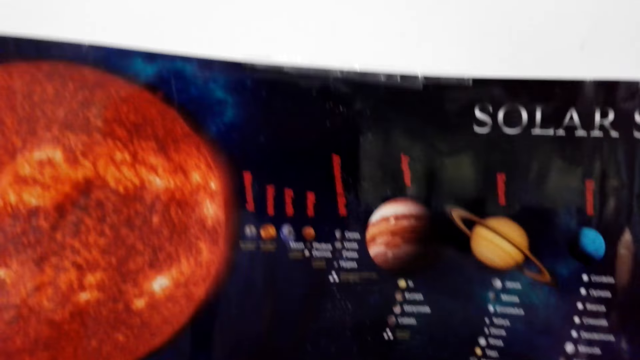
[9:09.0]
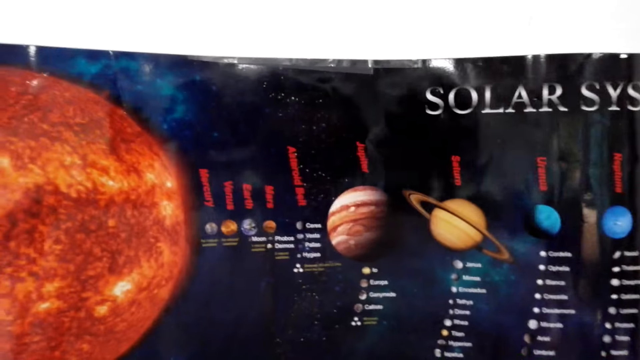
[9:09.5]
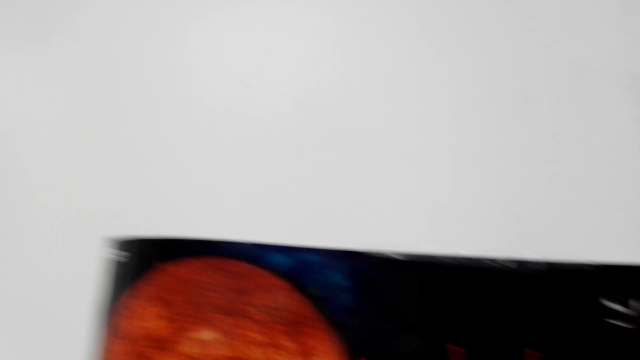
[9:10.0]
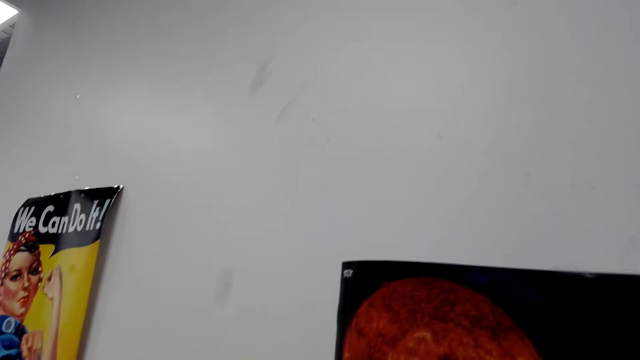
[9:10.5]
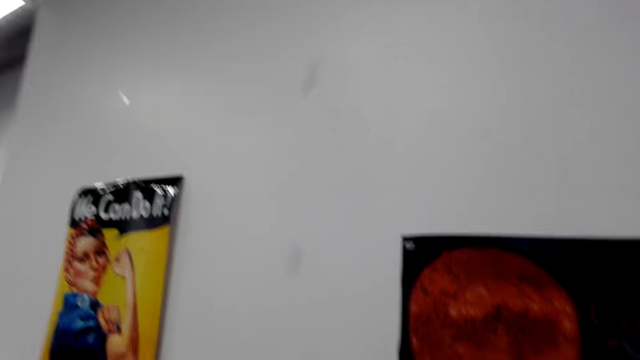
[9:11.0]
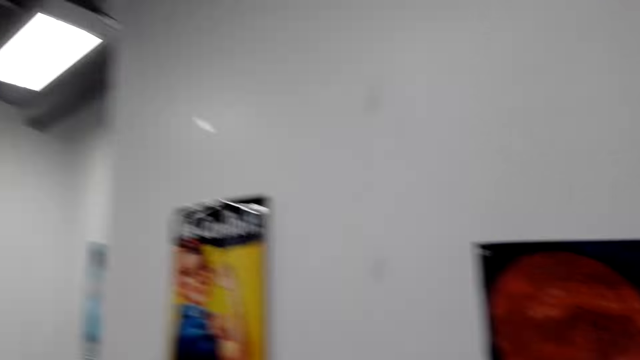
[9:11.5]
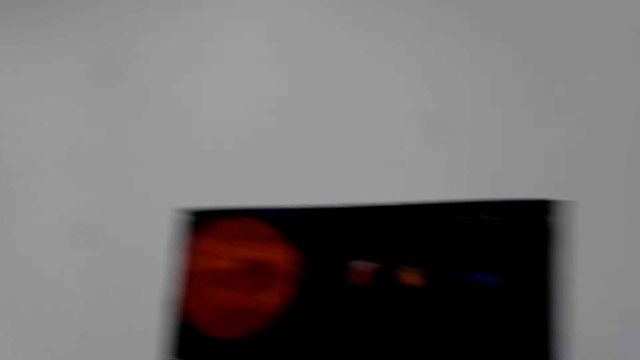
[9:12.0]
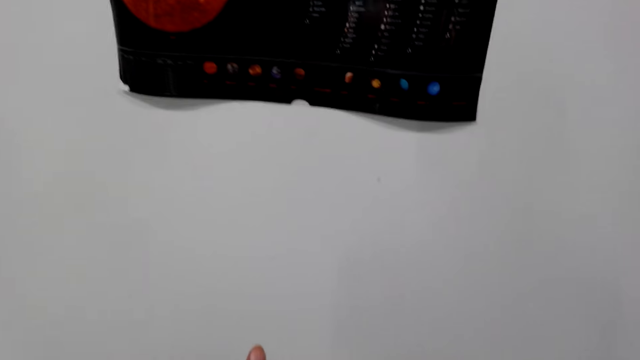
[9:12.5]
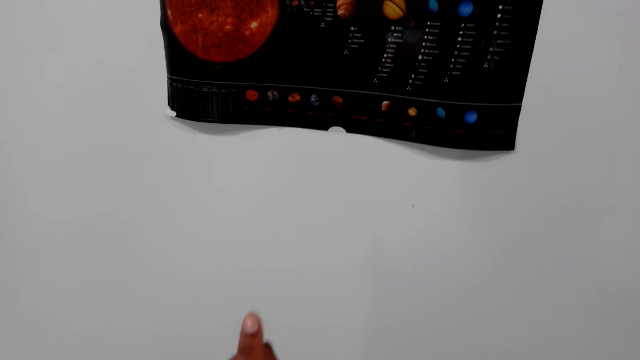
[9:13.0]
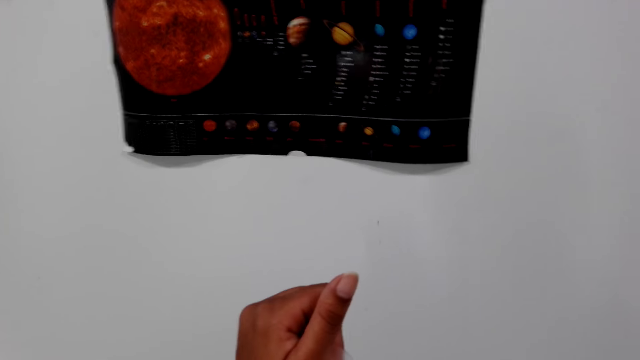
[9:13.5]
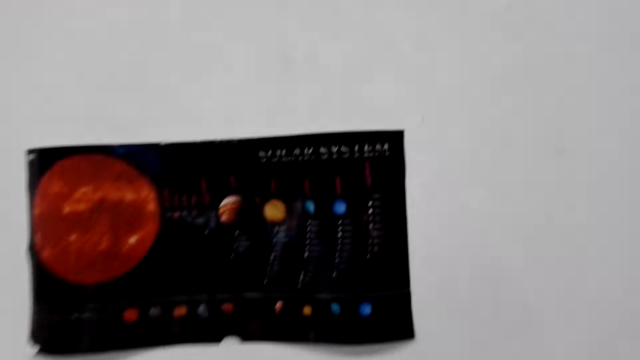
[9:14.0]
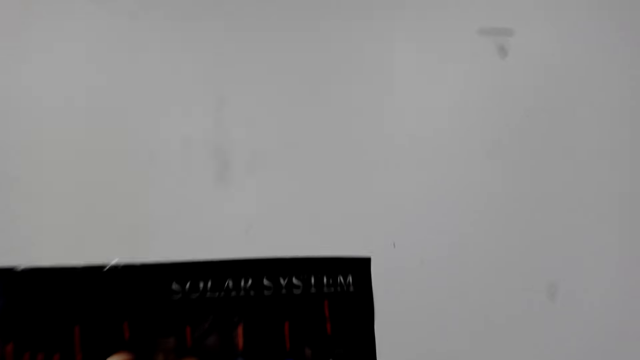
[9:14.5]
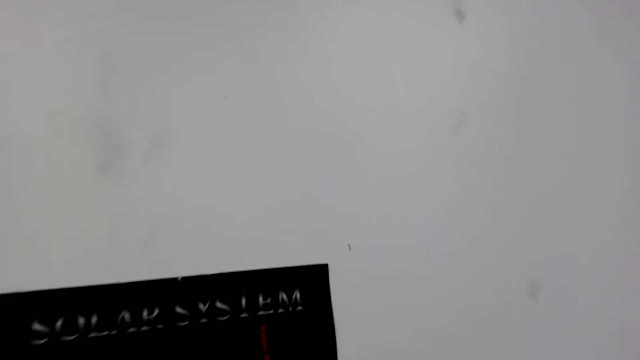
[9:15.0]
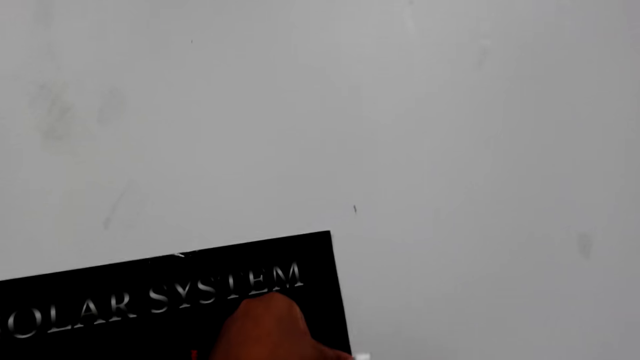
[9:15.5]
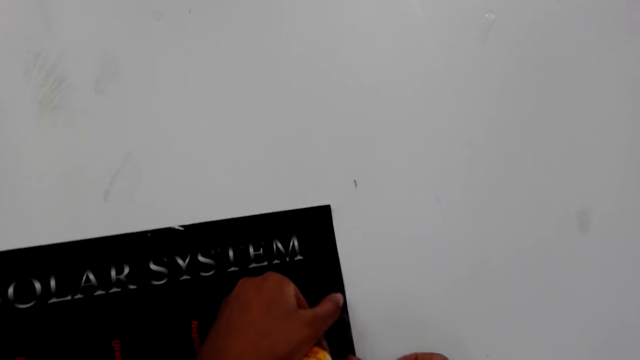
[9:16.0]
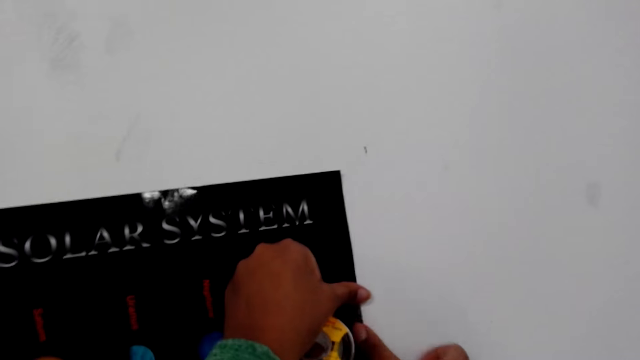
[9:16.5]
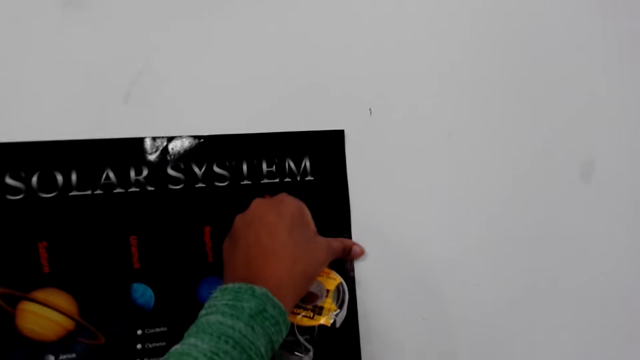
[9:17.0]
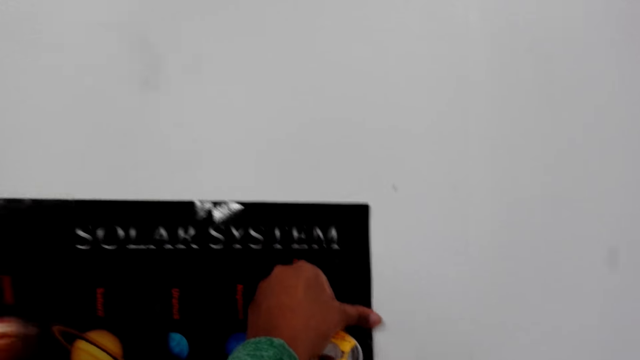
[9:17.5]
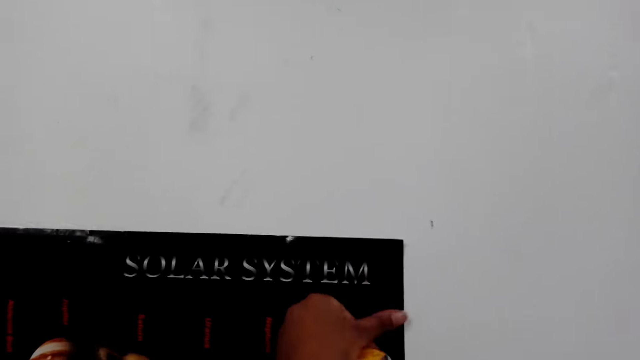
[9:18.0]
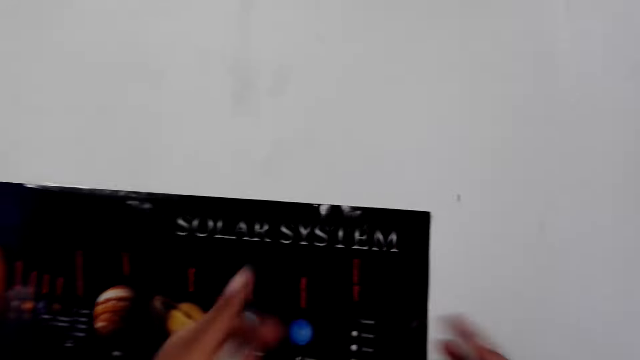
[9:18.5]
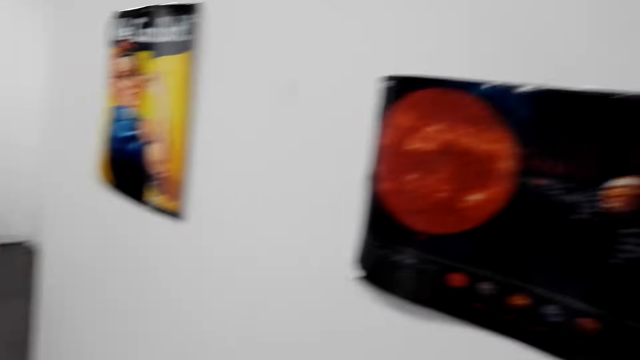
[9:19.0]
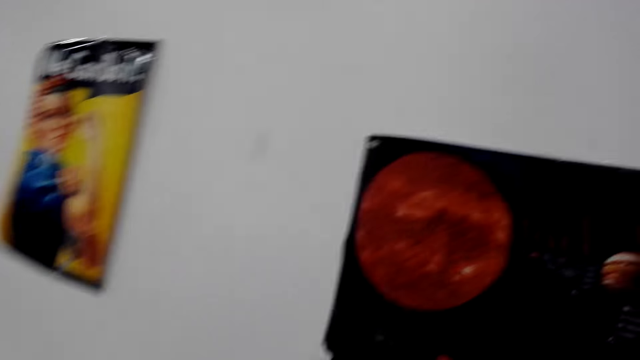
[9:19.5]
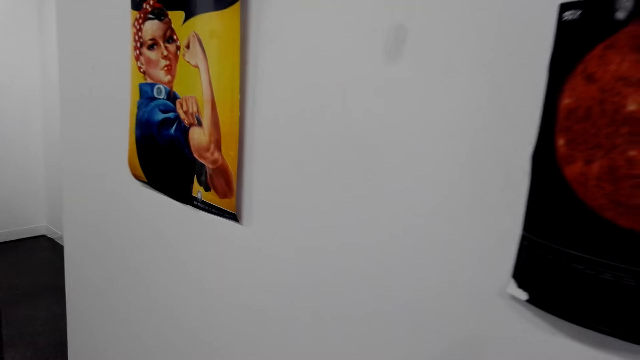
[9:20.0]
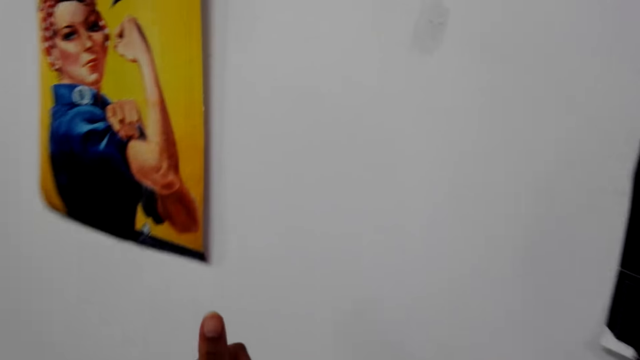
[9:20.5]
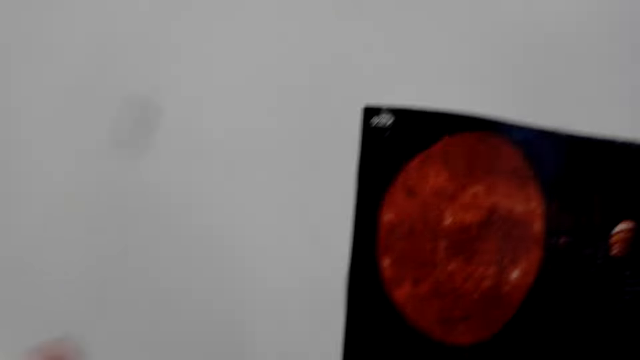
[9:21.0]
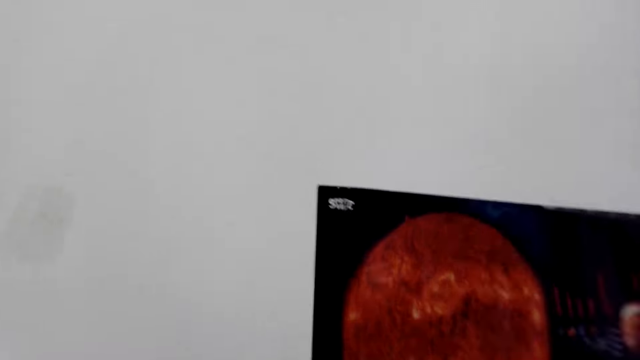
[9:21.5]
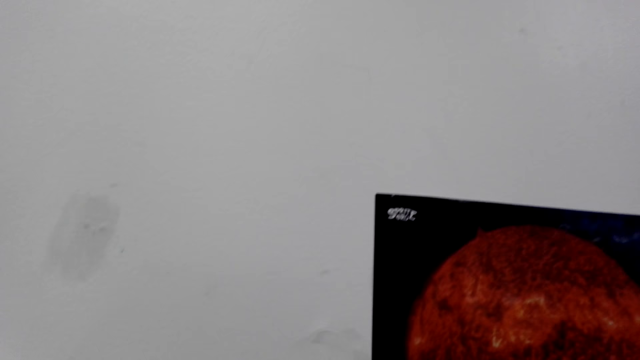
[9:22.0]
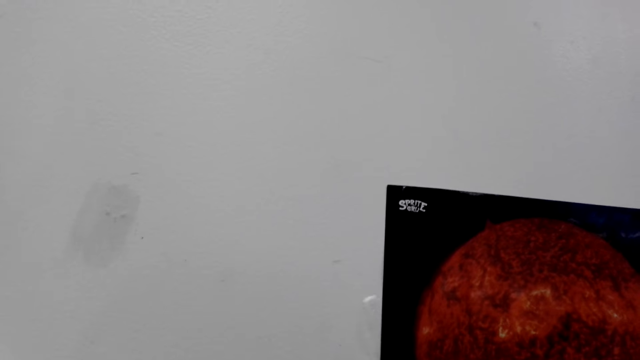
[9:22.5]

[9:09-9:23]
The camera wearer looks around. They hold down the wall art on the wall with a tape. They look around and walk around.

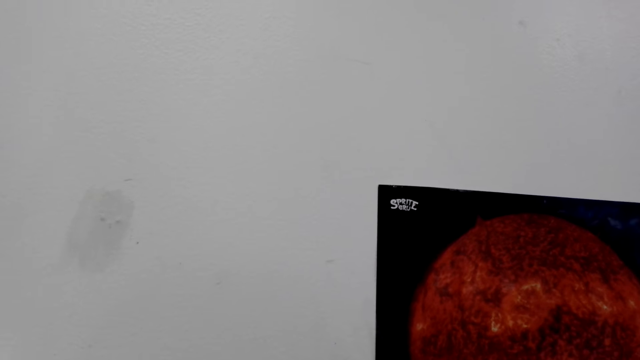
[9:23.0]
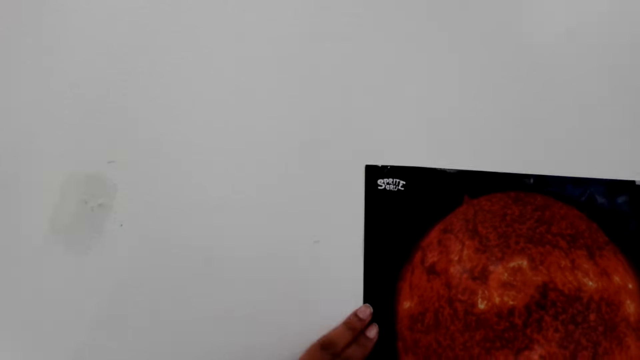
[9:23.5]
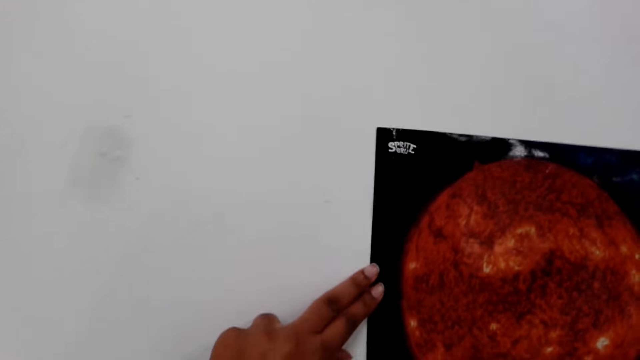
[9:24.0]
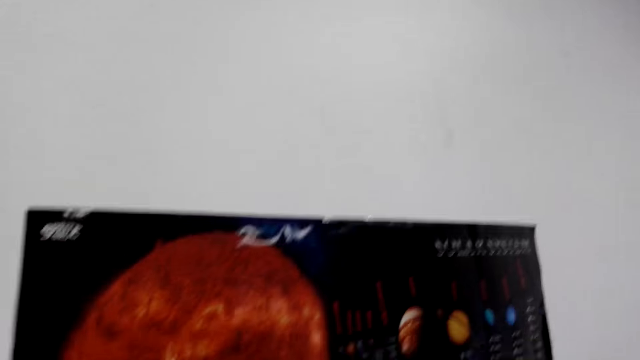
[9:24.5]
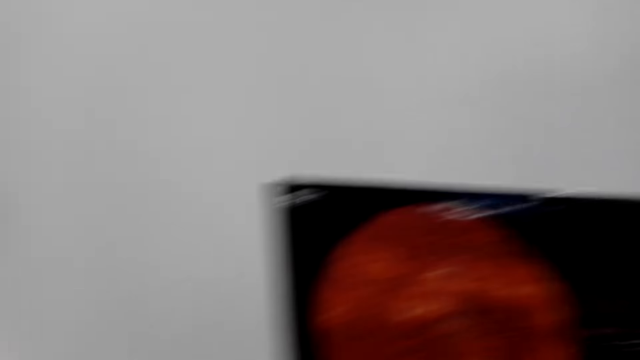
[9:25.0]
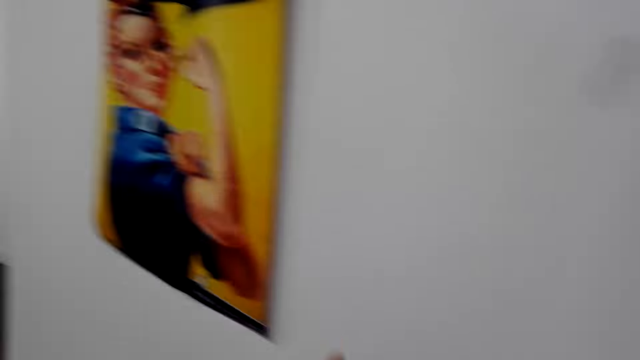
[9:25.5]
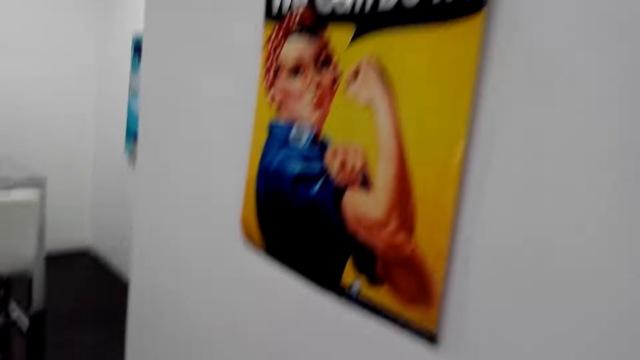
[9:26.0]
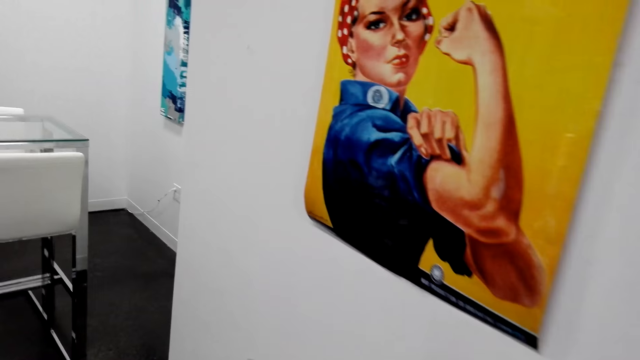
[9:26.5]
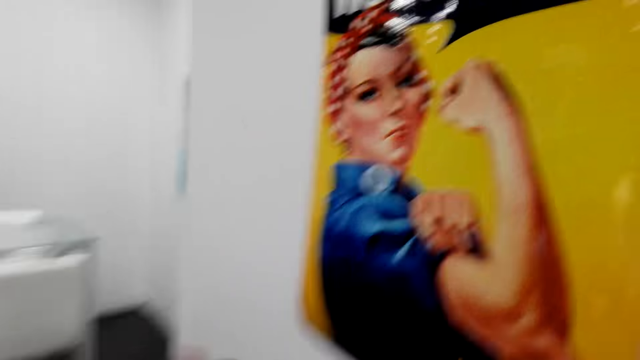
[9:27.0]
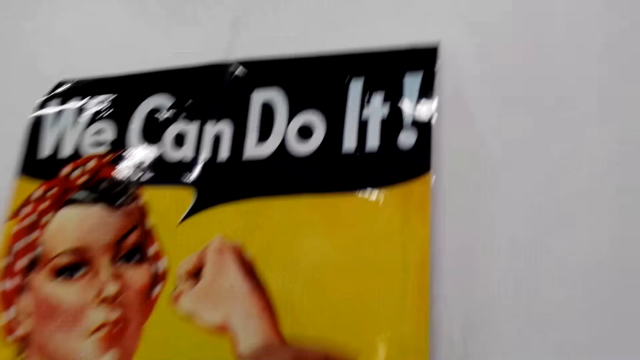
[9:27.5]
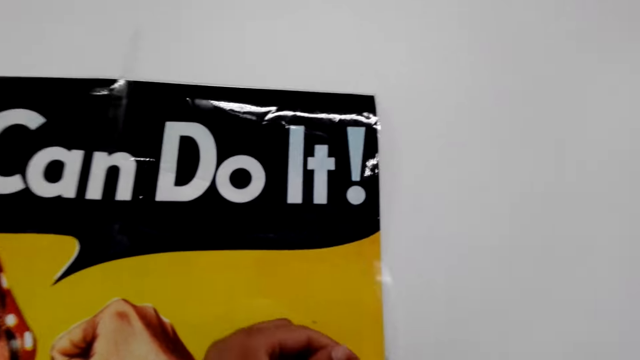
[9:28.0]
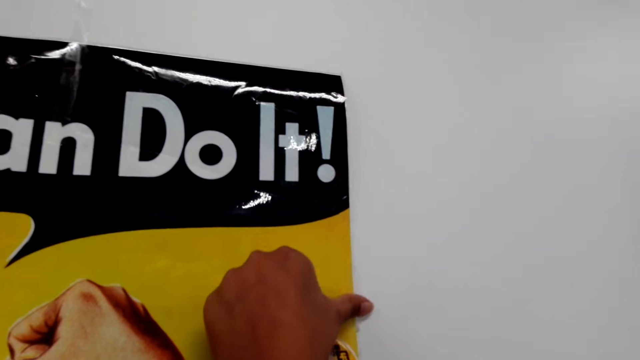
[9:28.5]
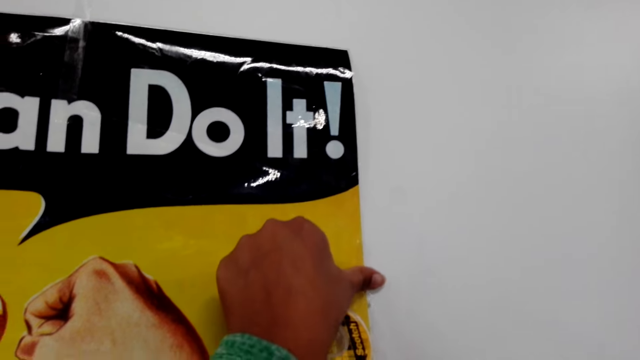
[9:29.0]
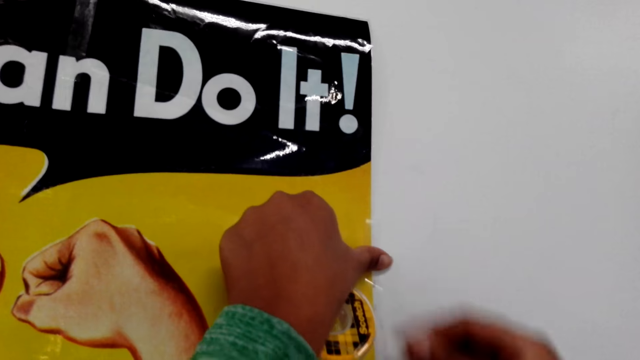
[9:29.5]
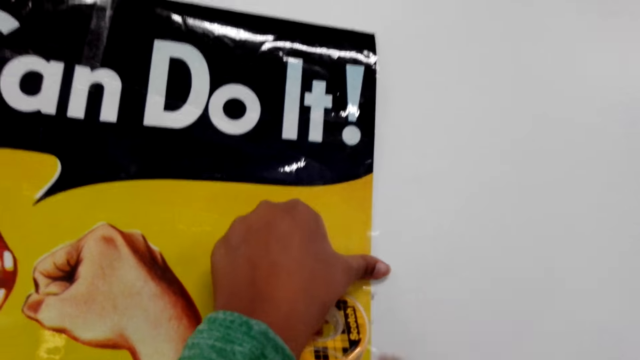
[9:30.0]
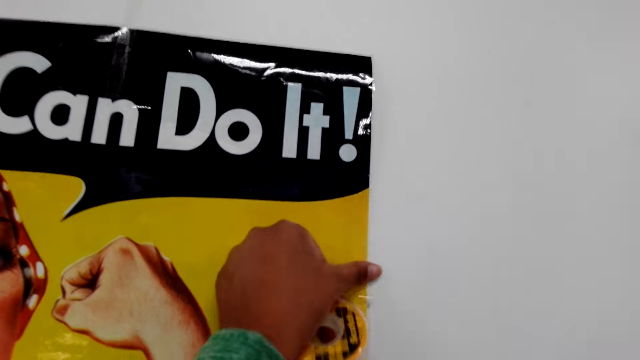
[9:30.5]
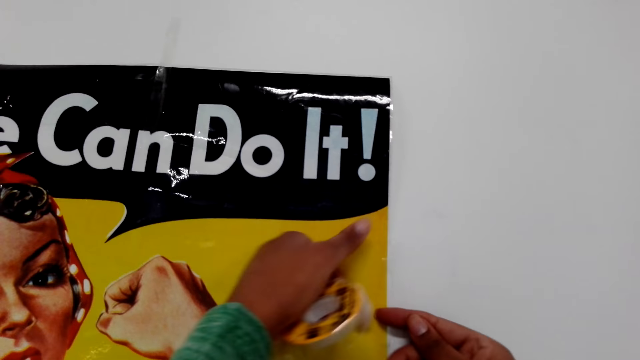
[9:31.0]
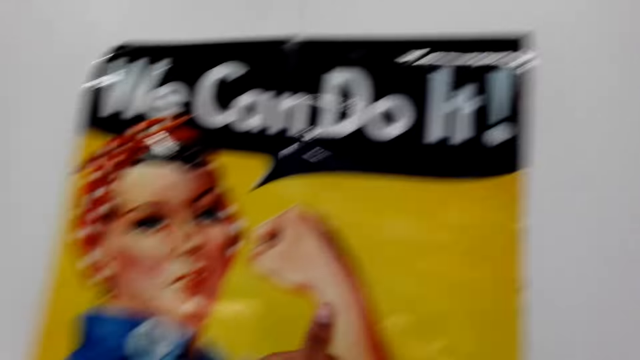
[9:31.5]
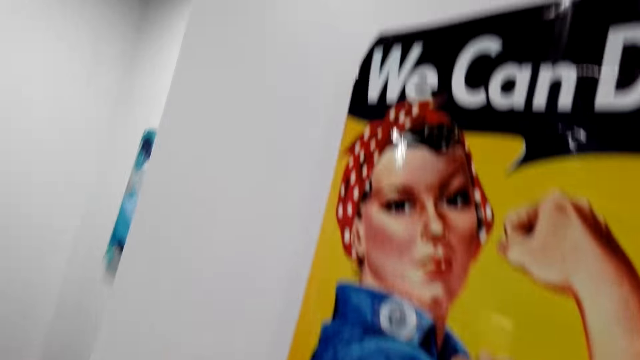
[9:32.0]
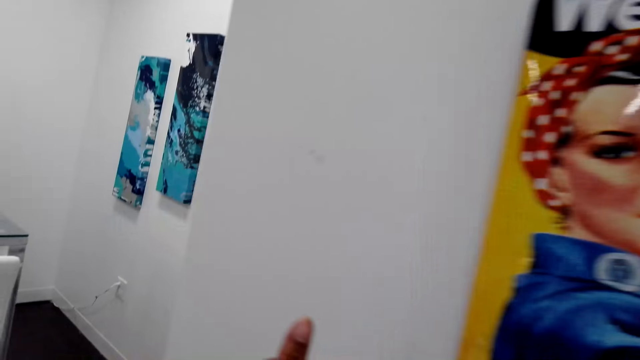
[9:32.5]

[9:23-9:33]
The camera wearer holds down the wall art on the wall with a tape. They walk around. They hold down a wall art on the wall with a tape.
